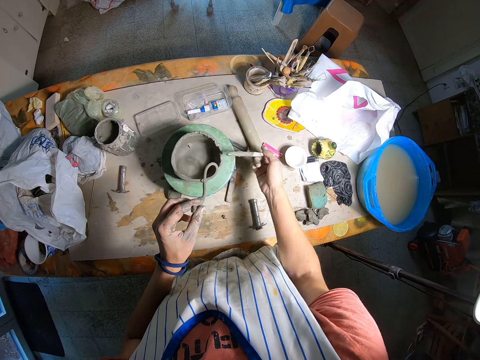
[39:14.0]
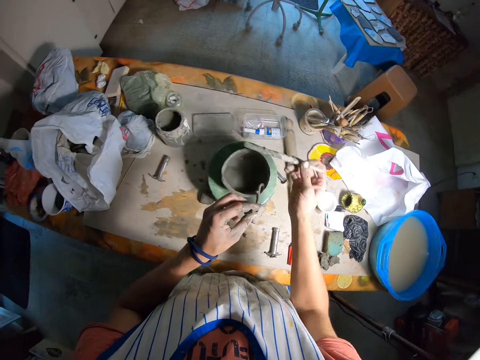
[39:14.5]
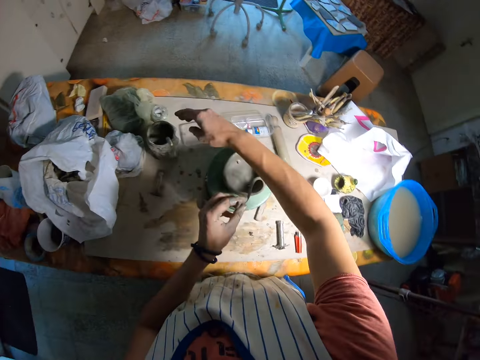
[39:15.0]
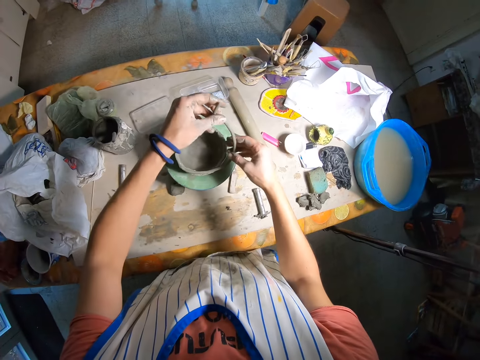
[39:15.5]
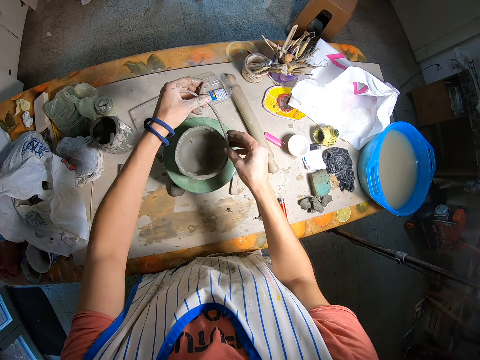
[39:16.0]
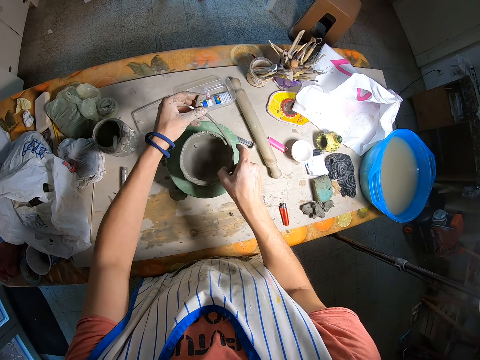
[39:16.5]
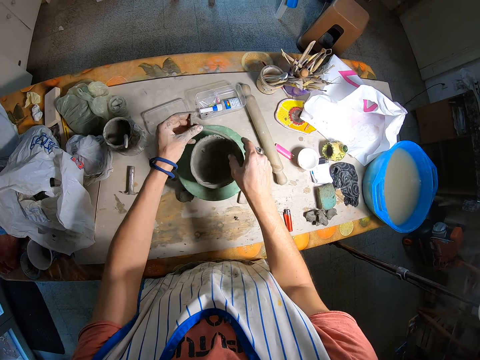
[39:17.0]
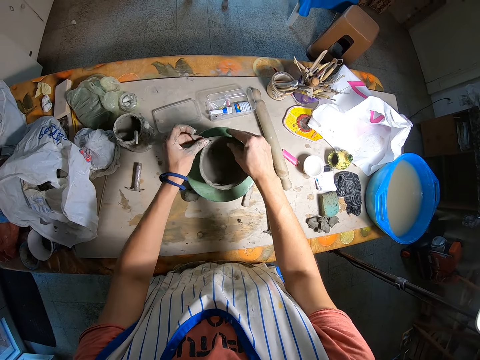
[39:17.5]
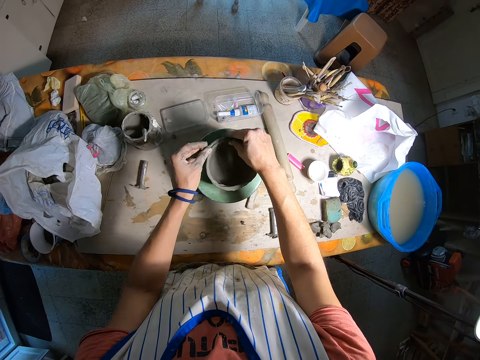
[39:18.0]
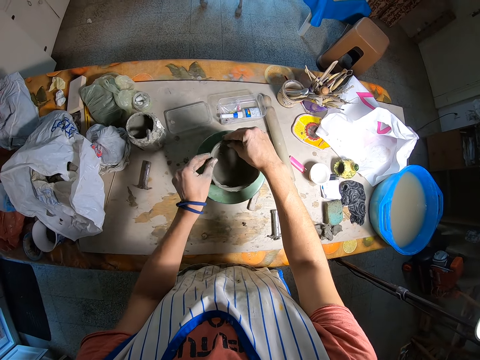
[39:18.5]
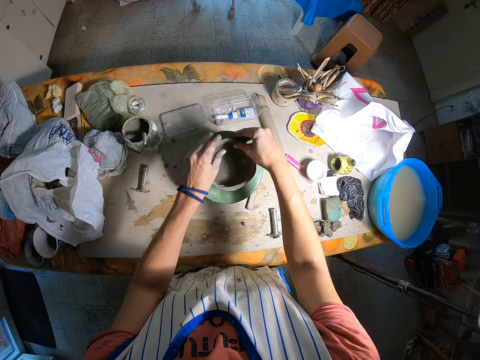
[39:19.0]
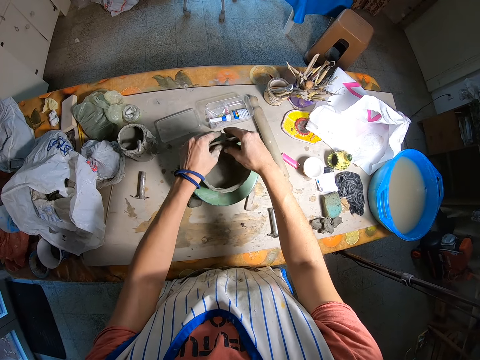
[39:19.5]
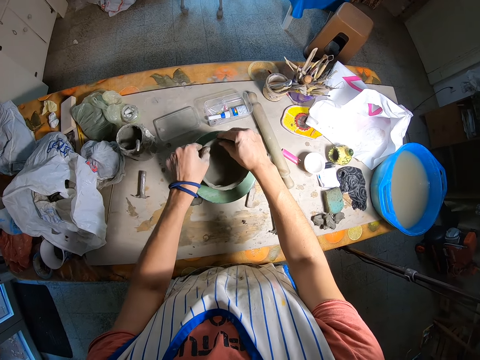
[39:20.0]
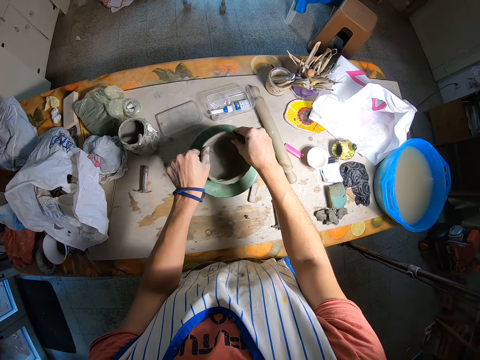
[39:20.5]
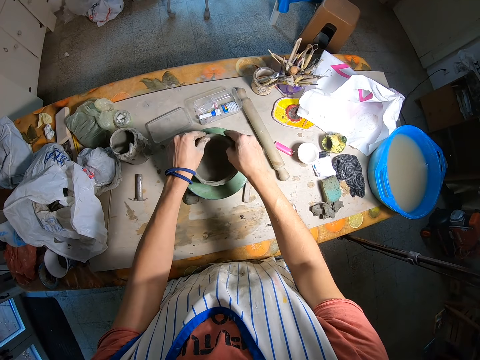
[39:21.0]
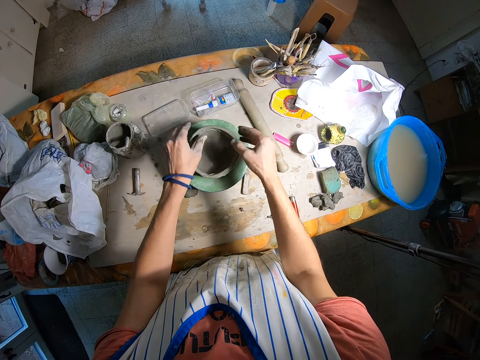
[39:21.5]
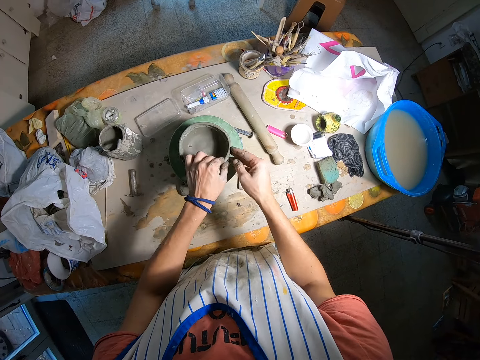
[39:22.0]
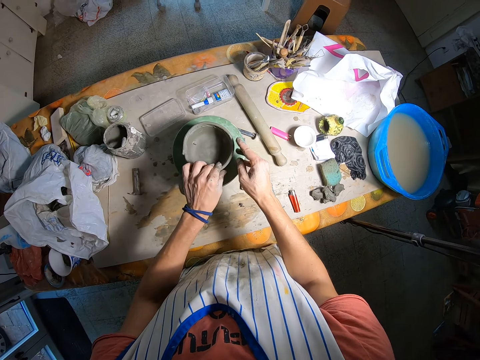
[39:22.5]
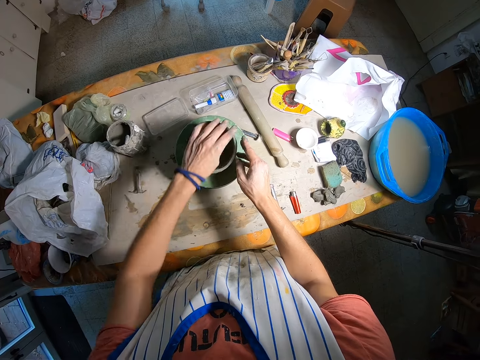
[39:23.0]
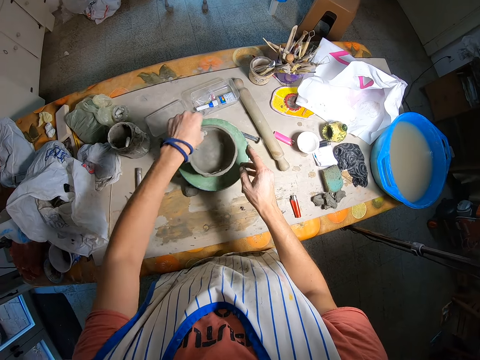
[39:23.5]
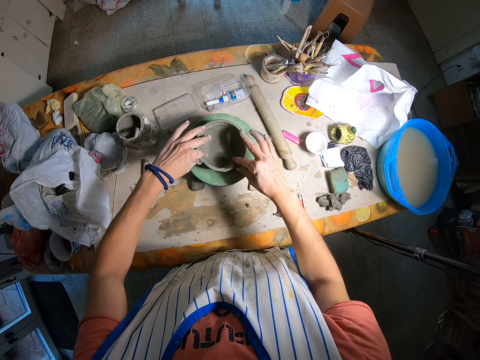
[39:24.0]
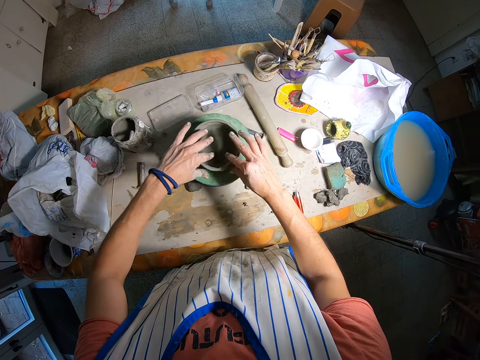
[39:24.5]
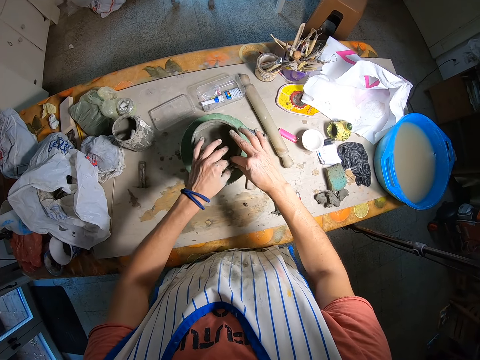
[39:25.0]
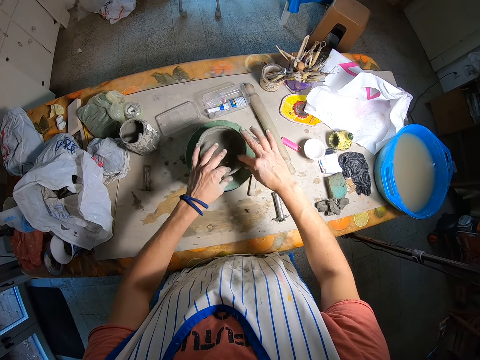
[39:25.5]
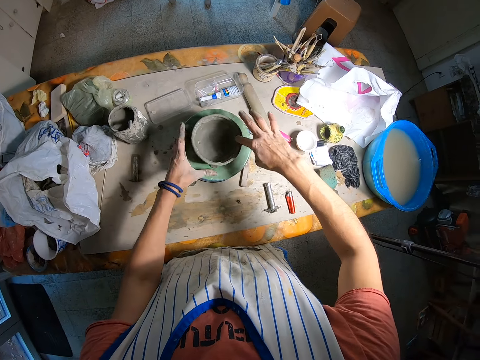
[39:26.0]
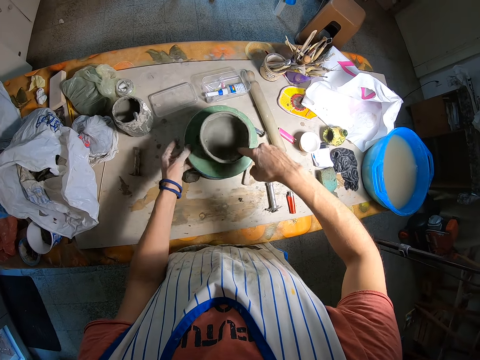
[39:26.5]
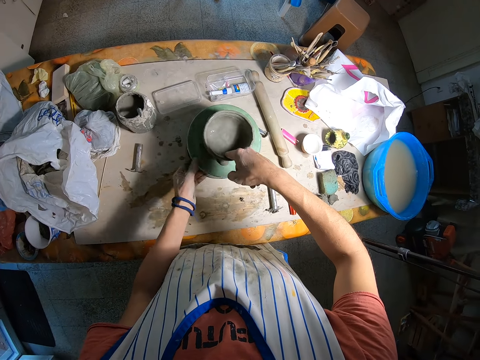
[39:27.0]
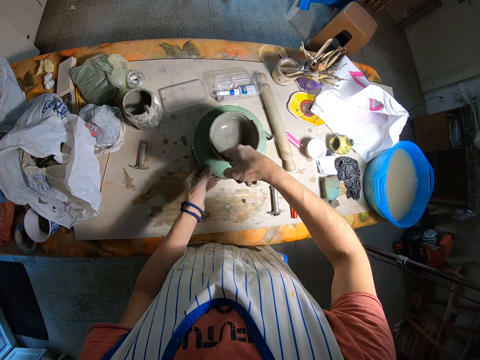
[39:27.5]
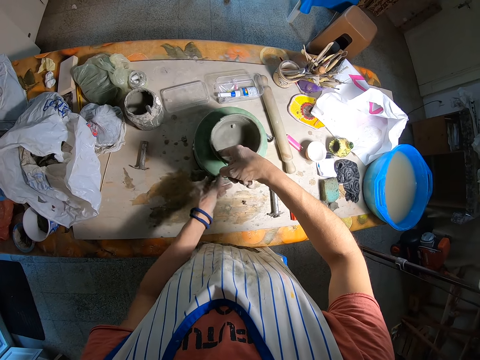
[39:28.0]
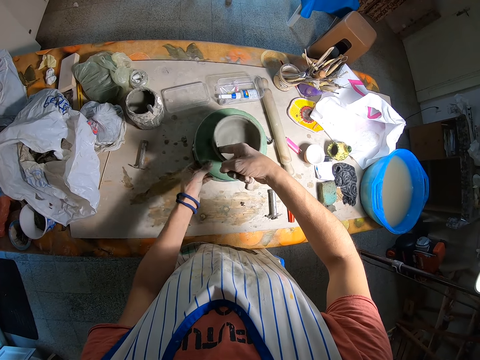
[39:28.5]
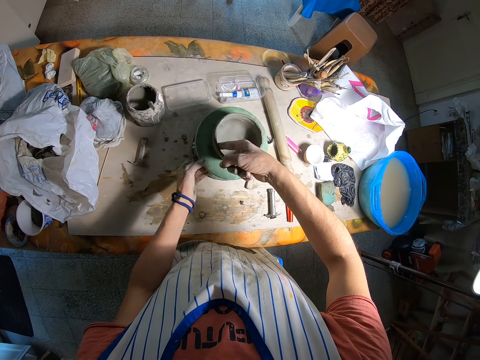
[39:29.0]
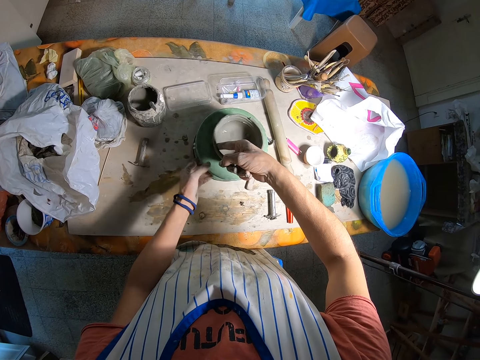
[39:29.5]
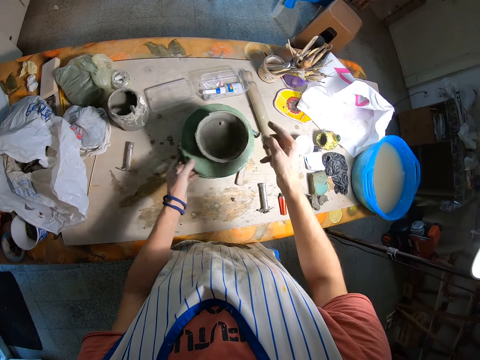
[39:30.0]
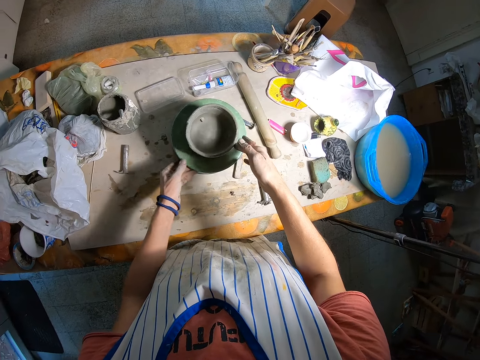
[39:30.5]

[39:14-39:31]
The camera wearer drops the stick in the jar of clay with her right hand. She dips the stick in the container. She fits the moulded clay on the clay pot with her hands. She turns the mold clay stand. She spins the clay pot with her hands.

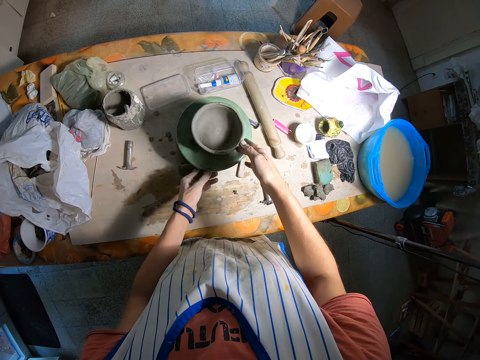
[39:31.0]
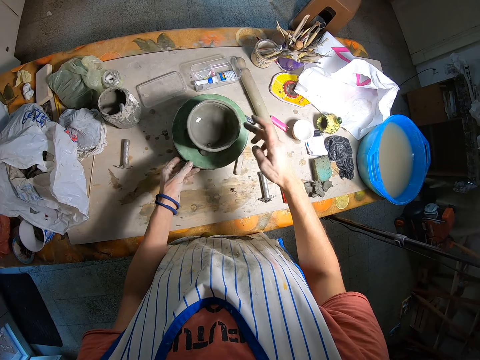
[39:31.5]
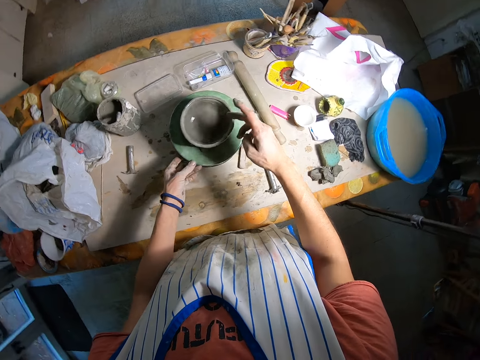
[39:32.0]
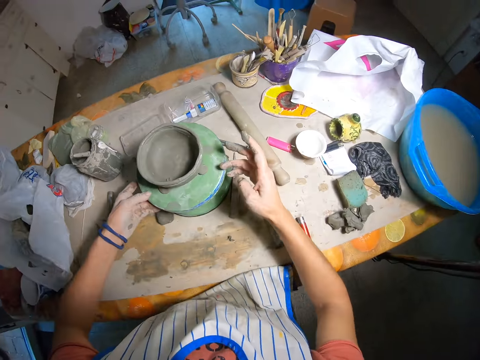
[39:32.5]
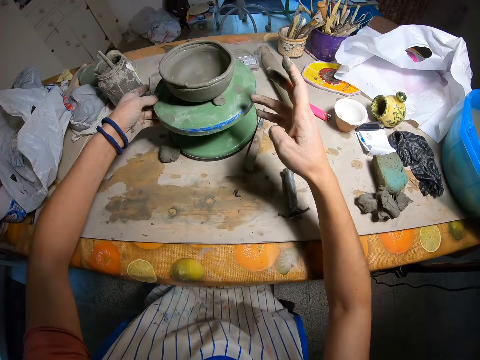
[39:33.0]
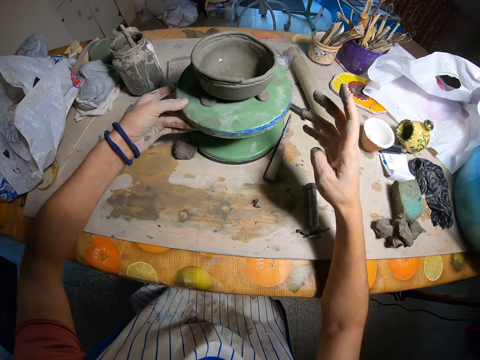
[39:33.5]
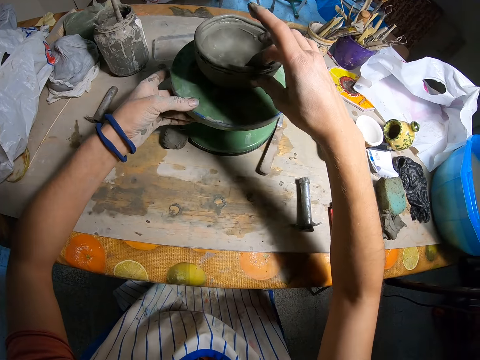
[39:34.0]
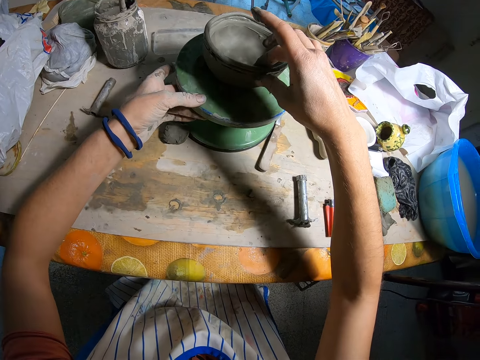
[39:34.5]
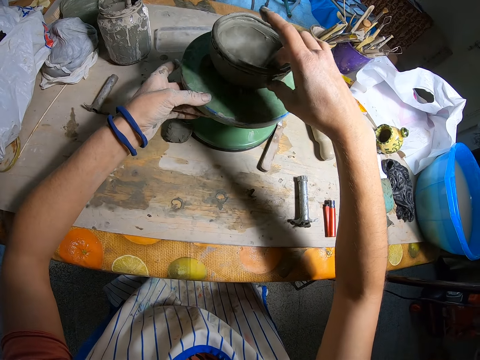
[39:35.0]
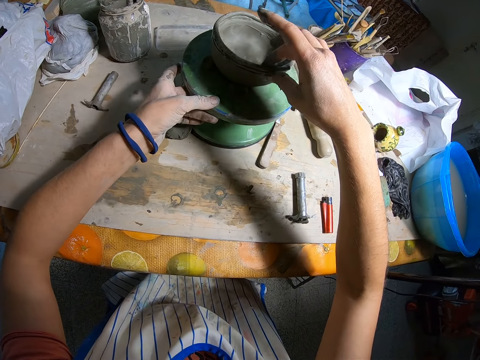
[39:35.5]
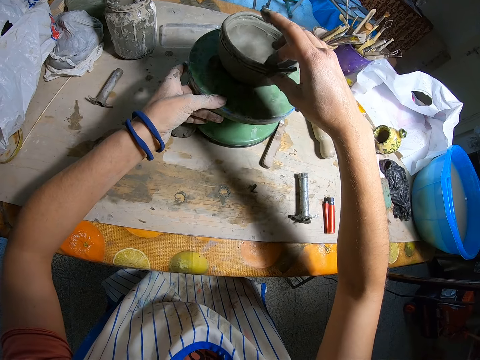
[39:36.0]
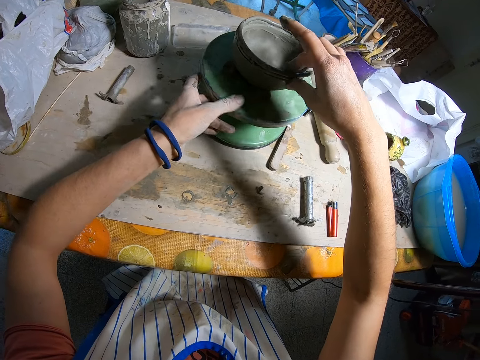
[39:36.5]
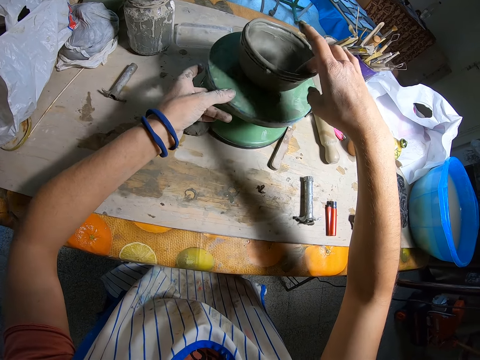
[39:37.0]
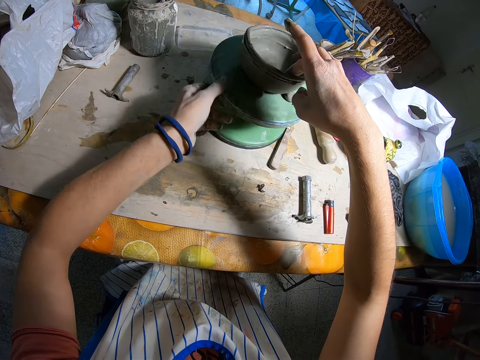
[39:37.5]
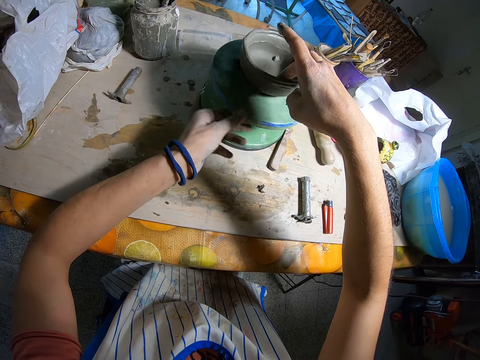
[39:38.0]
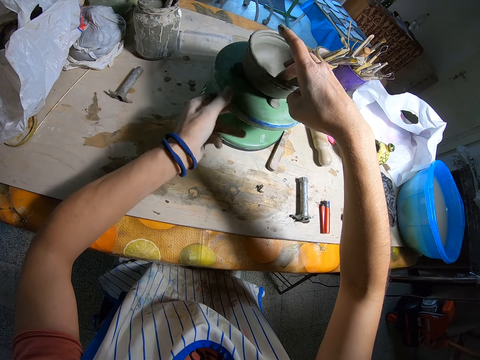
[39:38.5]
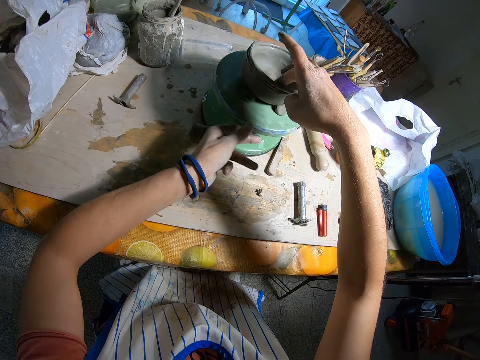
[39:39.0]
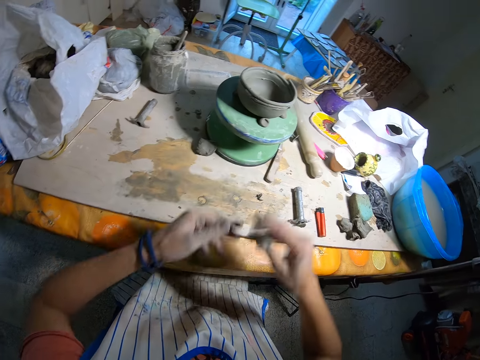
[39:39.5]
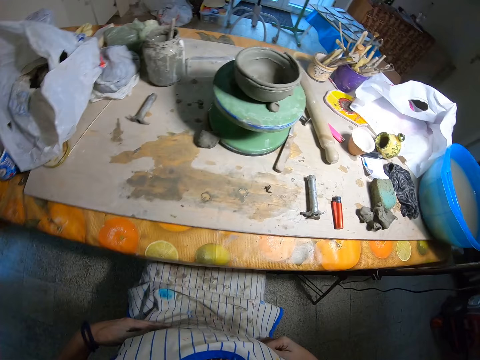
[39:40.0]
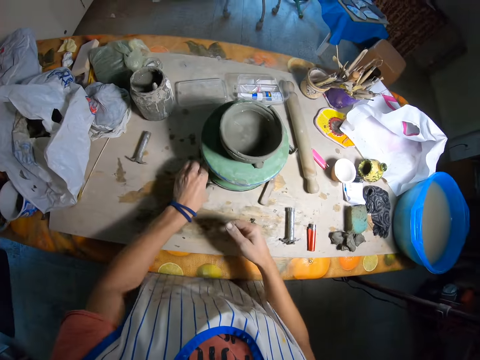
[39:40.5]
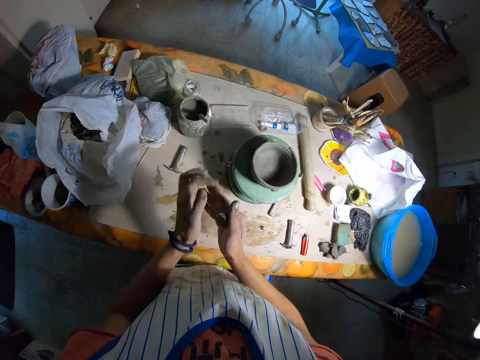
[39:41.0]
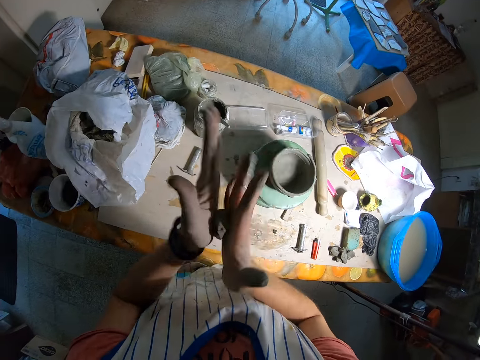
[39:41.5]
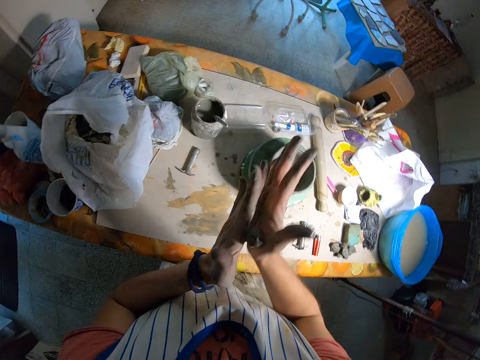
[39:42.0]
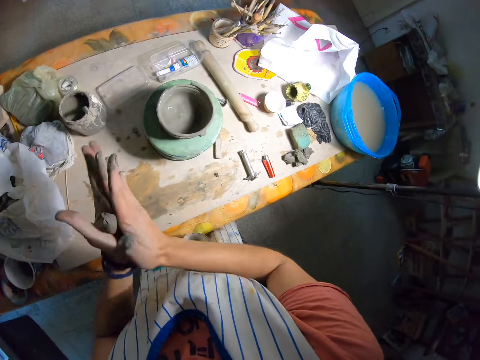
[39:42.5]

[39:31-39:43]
The camera wearer bends down to get a view of the clay pot. She touches the mold clay. She wipes her hands on her clothes. She picks up clay from the table with her left hand. She rolls the clay with her hands.
